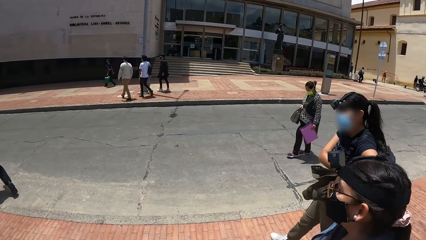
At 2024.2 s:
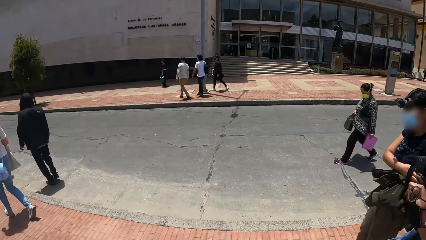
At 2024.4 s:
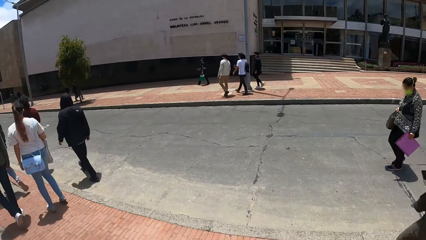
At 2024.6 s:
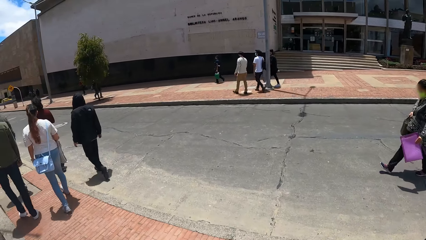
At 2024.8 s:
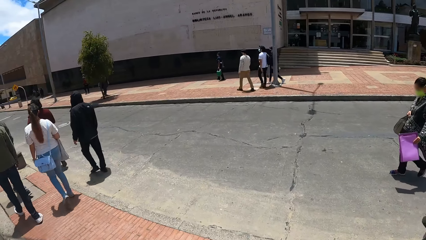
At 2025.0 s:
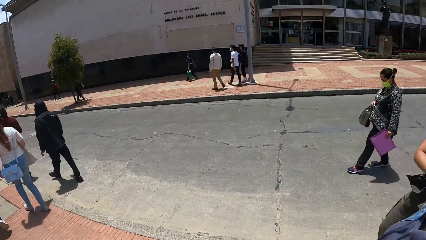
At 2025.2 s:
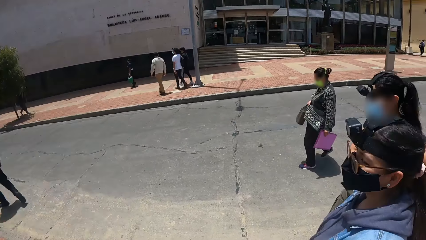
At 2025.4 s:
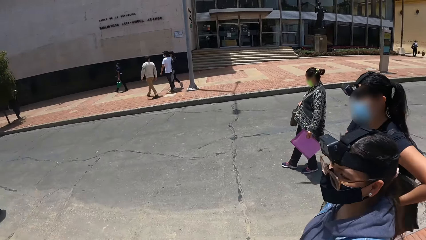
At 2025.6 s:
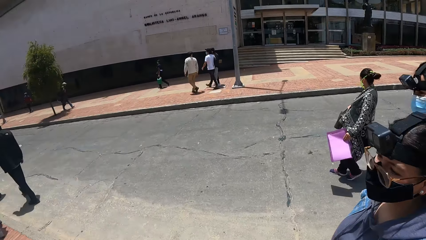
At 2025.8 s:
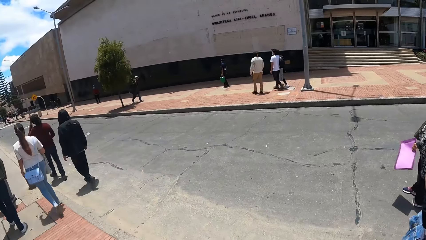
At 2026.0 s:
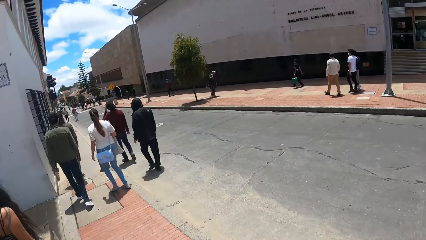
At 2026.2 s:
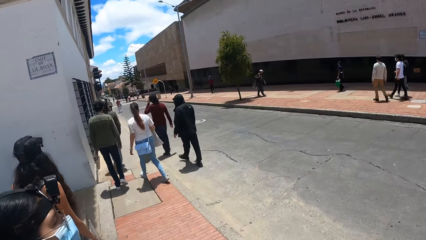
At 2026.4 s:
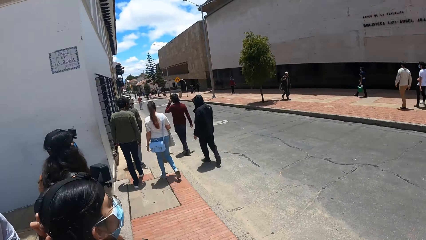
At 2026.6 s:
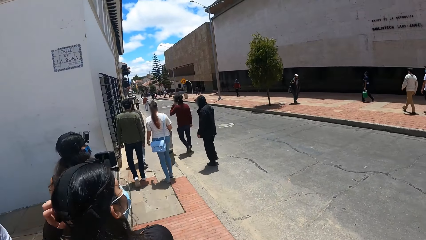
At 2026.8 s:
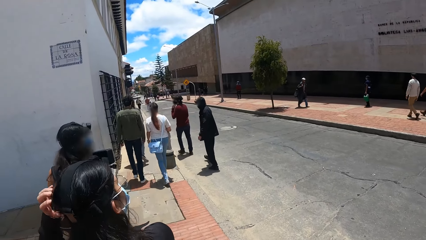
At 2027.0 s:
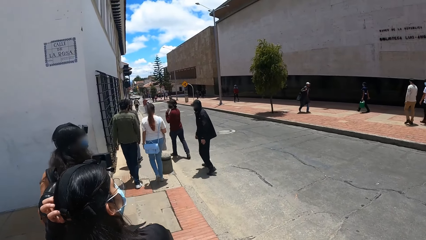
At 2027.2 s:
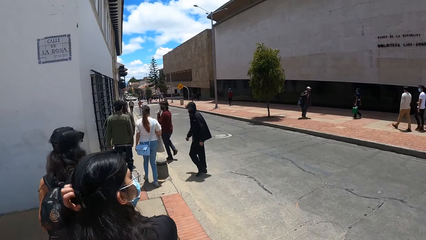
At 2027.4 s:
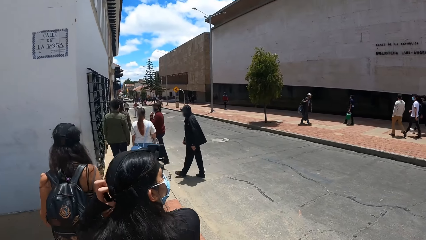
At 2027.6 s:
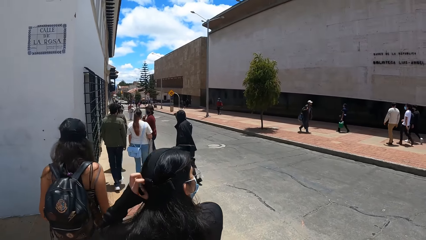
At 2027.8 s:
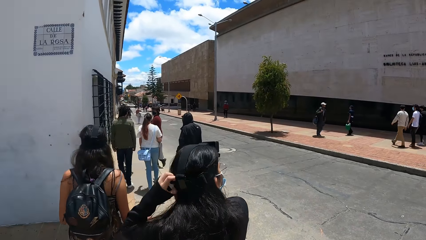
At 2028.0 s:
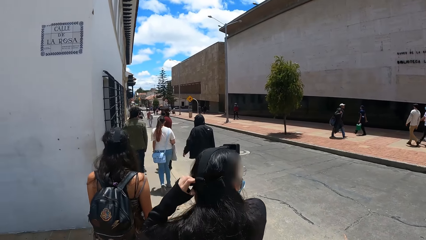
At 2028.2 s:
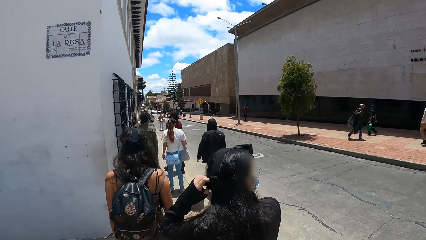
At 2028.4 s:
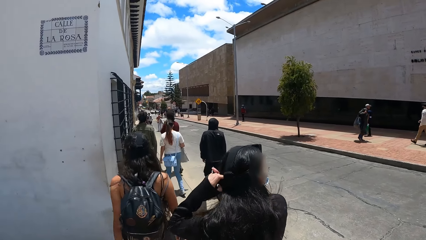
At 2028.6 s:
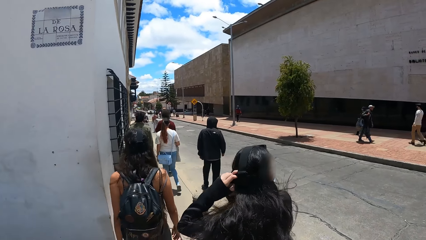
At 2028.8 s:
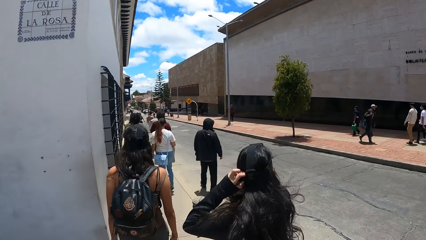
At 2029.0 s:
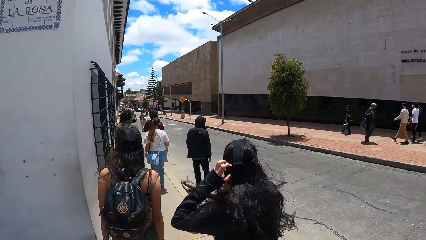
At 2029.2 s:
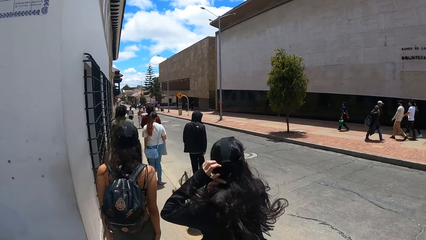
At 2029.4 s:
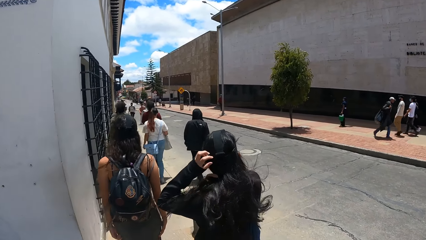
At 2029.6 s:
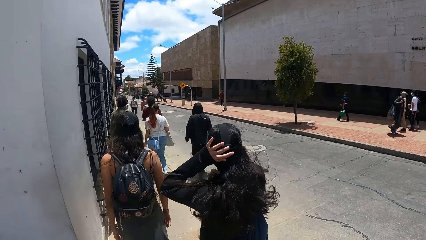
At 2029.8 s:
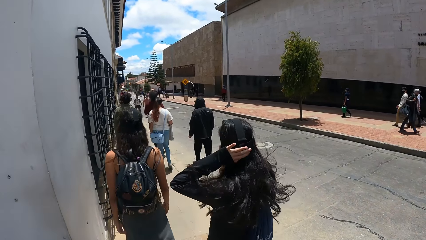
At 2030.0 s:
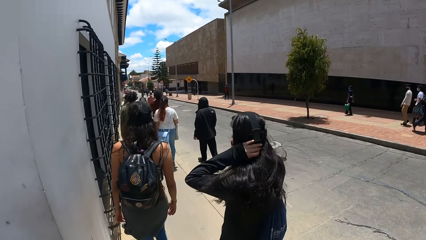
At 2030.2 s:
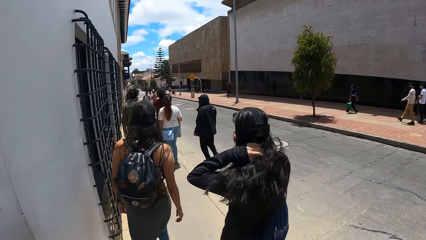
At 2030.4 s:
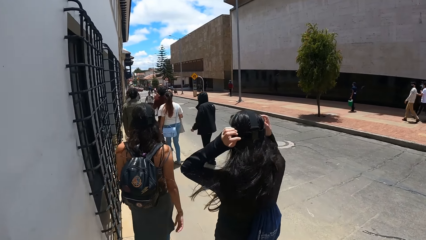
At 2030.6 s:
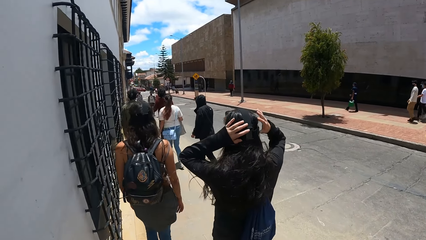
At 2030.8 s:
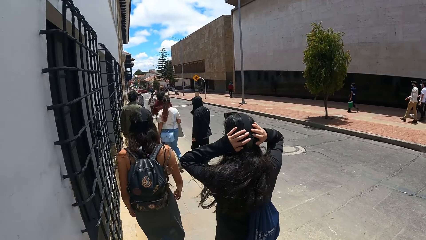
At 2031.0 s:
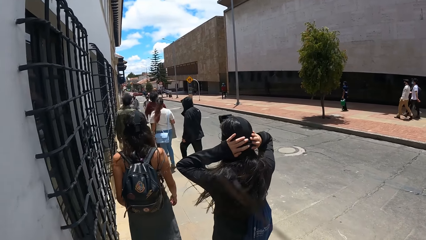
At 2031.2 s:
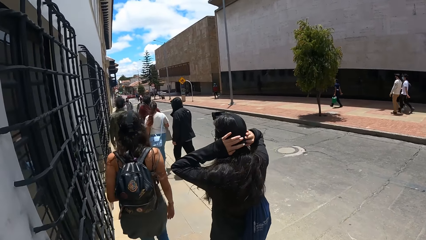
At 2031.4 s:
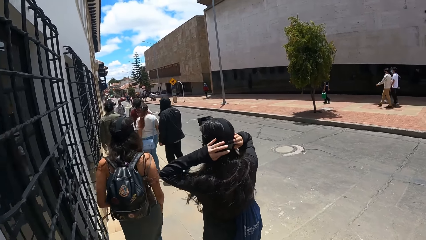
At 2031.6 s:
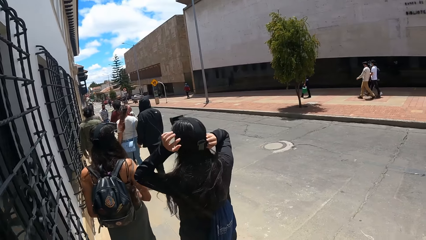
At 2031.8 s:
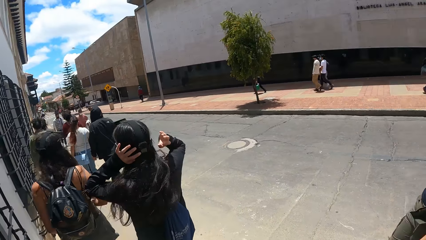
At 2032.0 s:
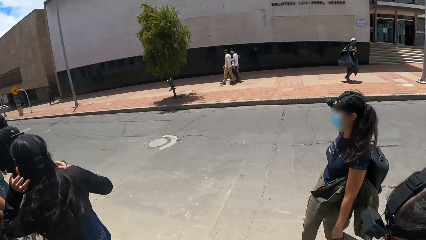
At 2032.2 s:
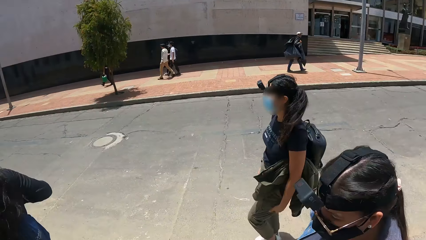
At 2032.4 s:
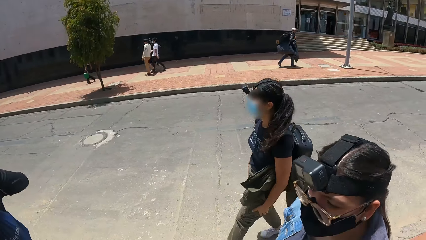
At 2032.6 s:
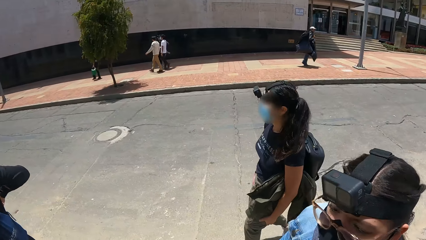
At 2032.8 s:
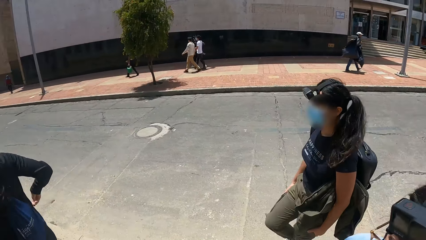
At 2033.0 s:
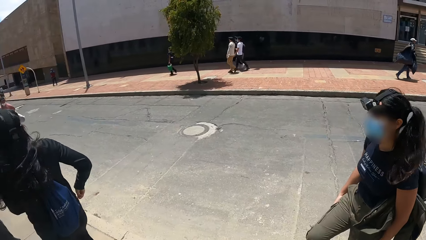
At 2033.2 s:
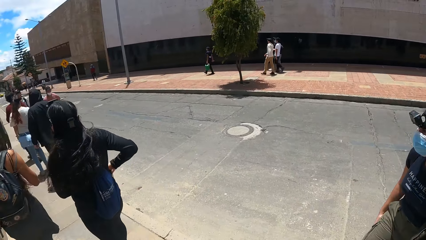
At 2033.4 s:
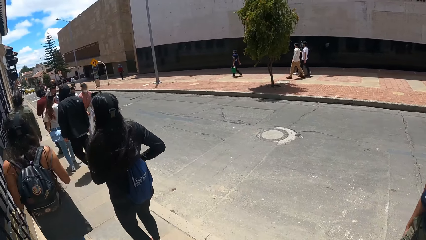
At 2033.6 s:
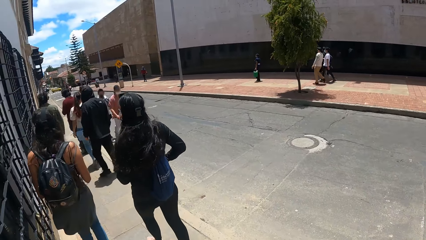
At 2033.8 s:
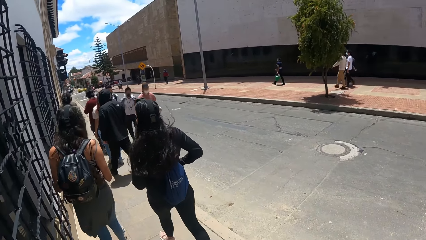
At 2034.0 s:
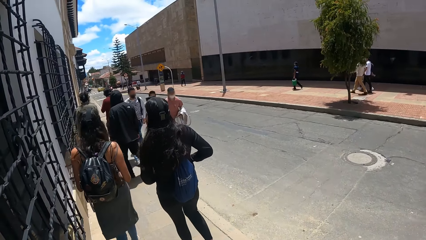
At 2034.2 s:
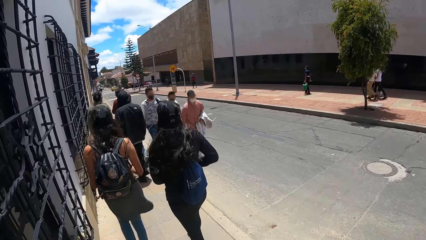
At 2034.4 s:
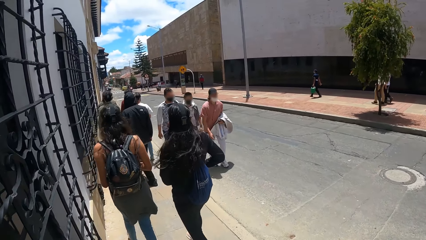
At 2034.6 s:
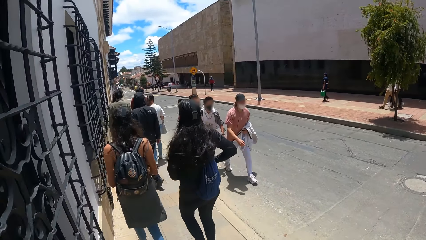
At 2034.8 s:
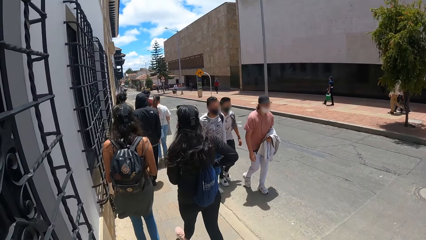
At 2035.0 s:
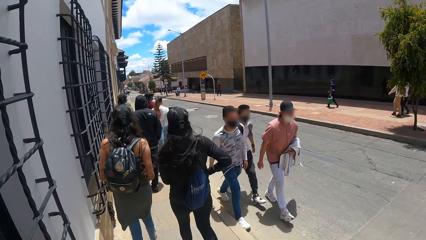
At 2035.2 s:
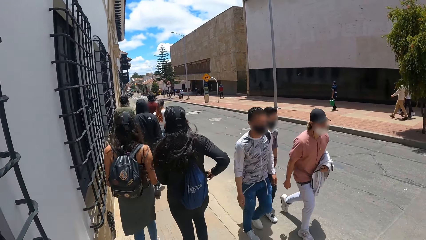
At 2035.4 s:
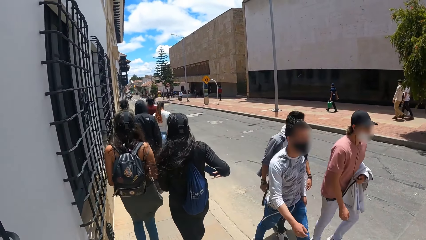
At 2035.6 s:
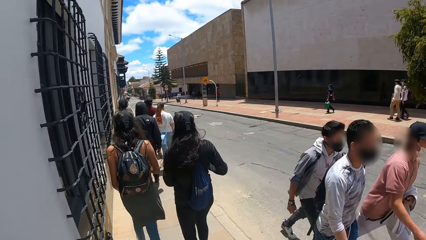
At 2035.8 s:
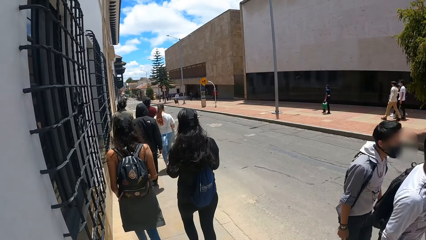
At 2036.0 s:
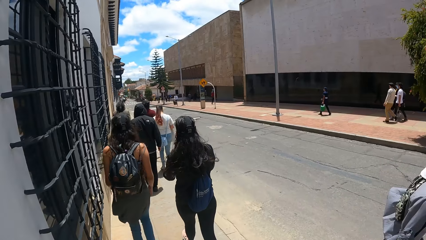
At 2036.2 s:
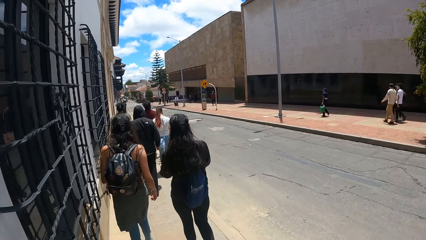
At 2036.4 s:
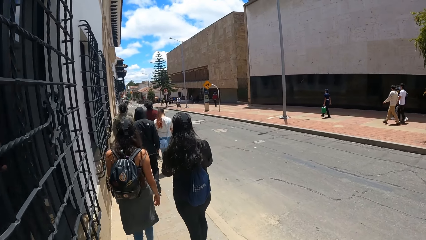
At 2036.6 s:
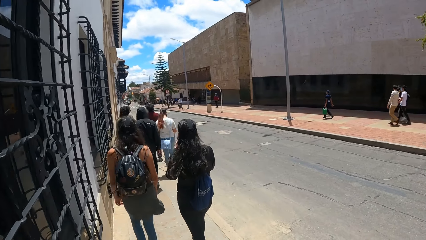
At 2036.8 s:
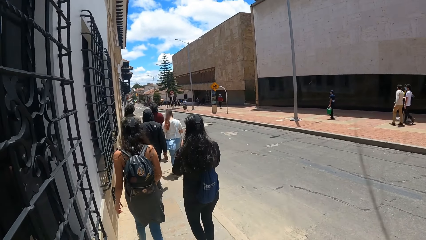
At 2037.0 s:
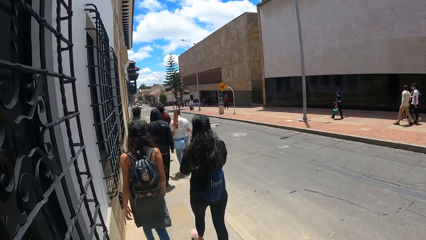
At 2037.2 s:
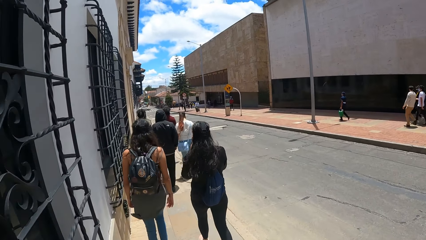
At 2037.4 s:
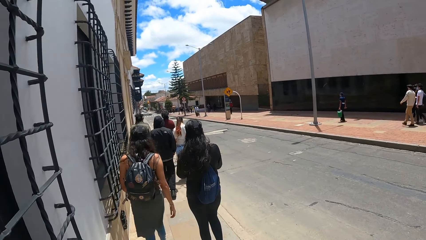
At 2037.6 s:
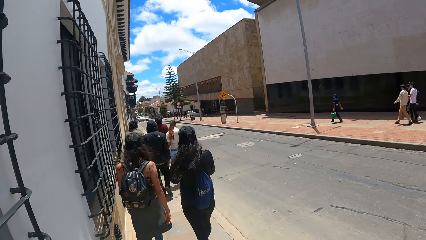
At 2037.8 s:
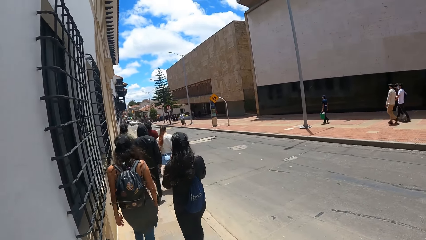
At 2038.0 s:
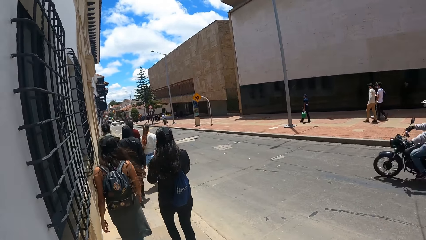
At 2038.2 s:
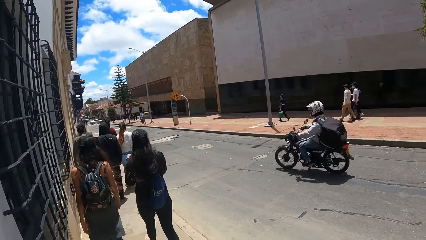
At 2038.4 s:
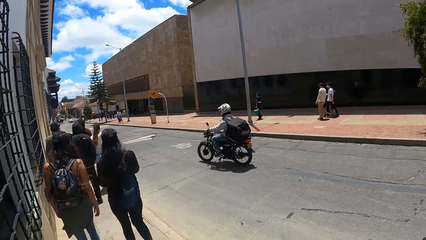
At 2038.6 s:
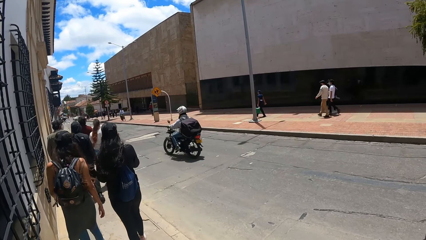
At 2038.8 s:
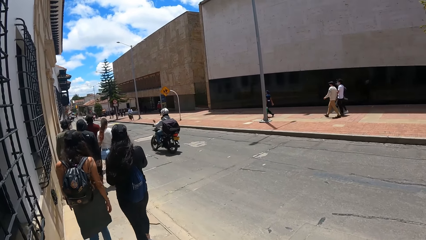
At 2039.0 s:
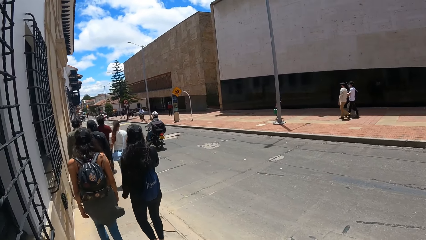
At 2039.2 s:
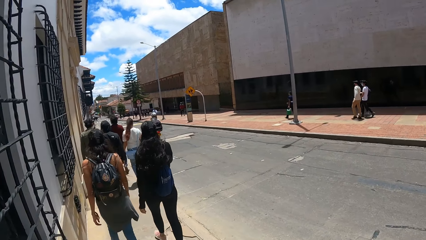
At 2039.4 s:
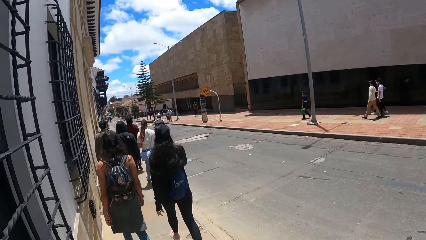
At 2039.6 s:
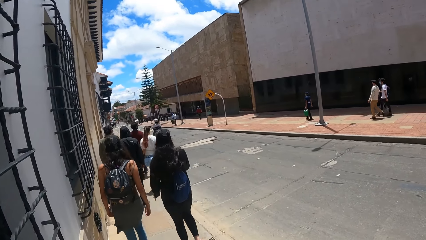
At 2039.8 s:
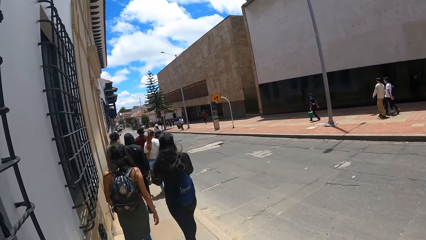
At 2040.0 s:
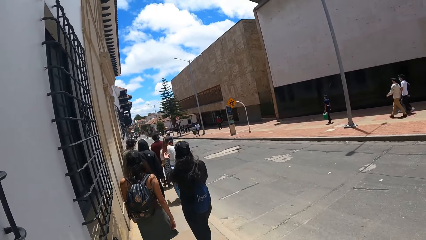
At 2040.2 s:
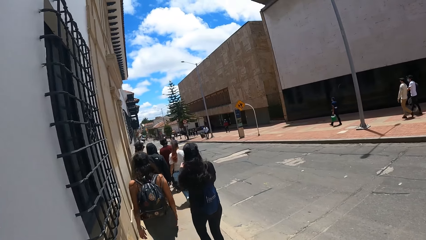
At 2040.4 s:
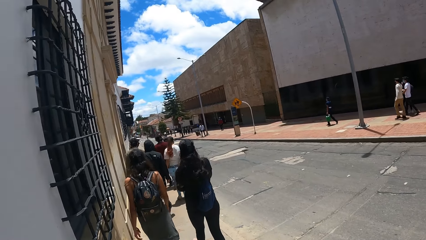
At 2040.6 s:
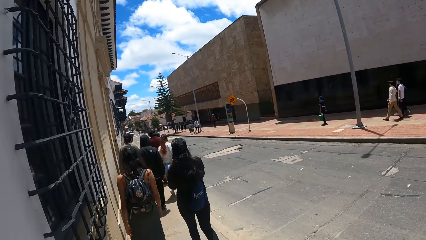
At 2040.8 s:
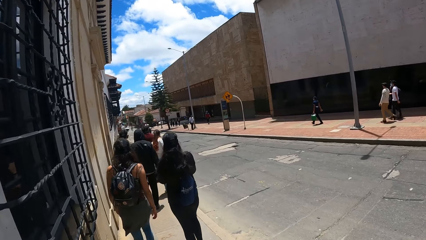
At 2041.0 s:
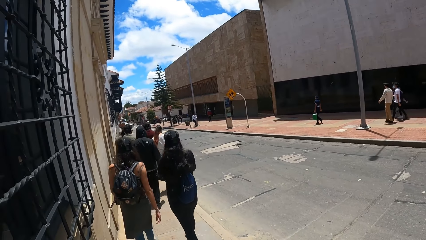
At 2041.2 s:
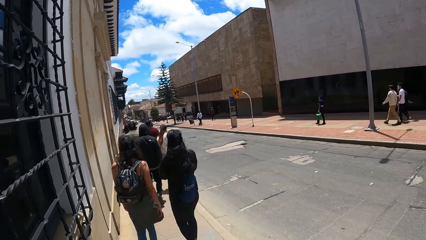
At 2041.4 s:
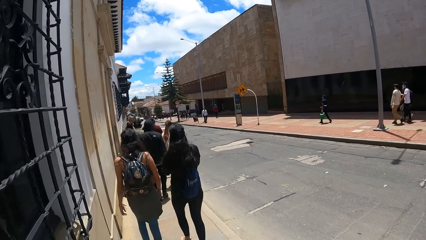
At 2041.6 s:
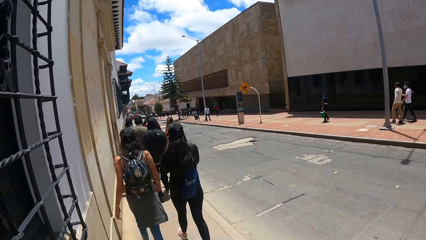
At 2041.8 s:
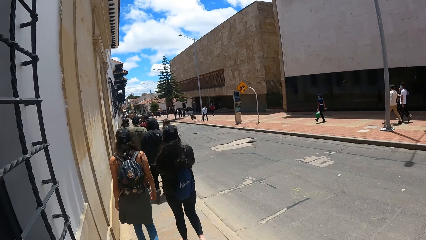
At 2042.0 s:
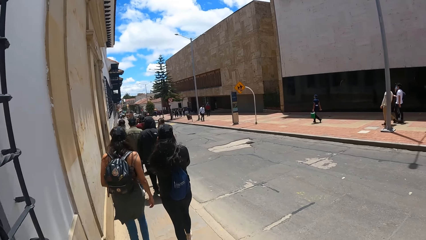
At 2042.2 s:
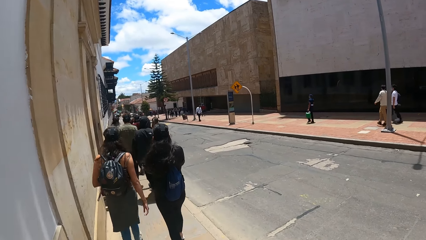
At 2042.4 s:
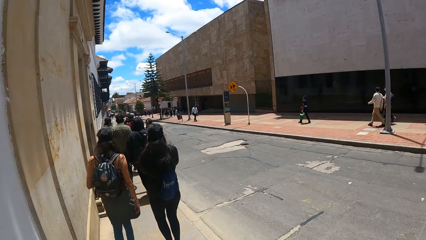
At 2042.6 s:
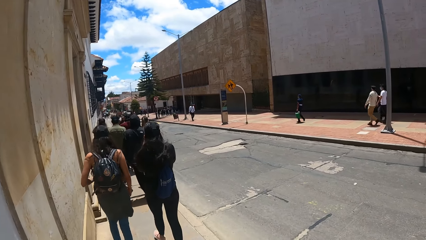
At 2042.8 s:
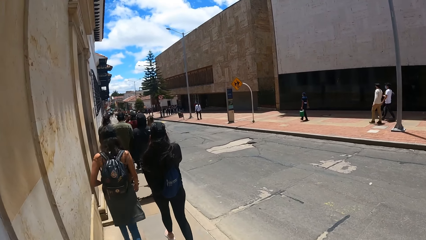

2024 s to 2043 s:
The camera wearer walks around the road. They walk on the pavement. A woman holds her head with both hands. The camera wearer looks at the woman. They look on the other side. The woman takes a mobile phone from the pocket.
